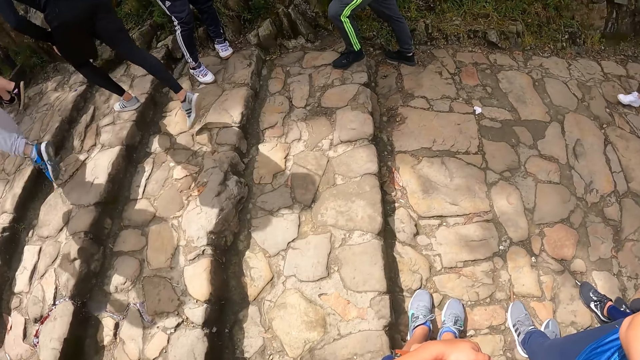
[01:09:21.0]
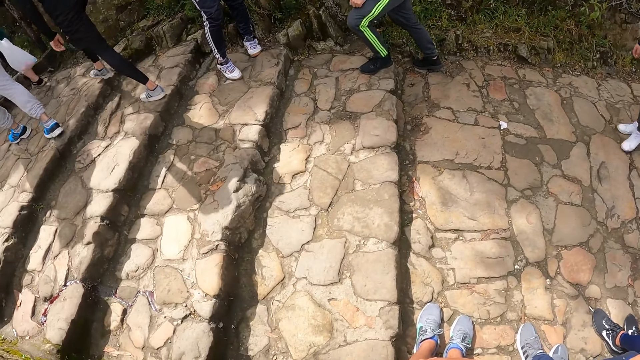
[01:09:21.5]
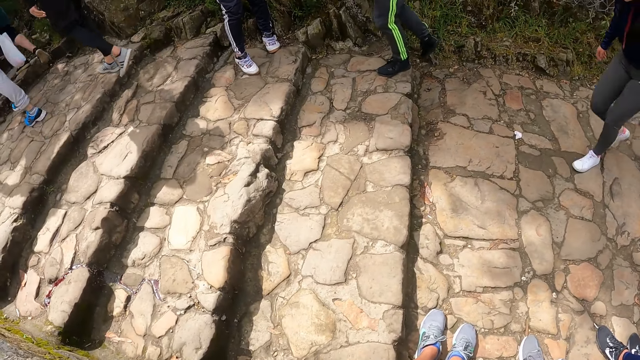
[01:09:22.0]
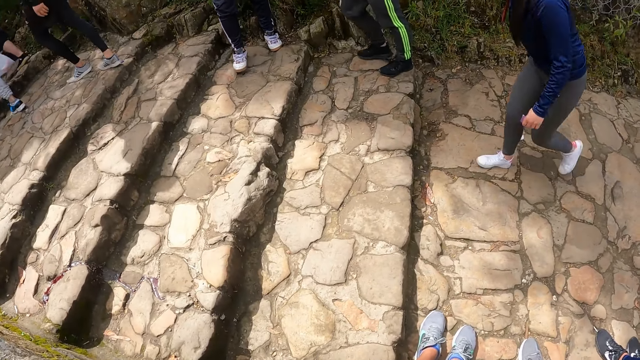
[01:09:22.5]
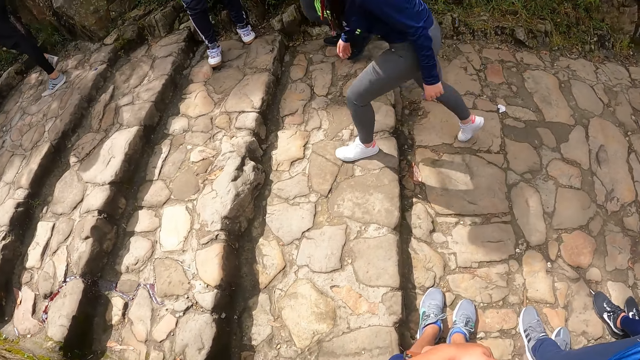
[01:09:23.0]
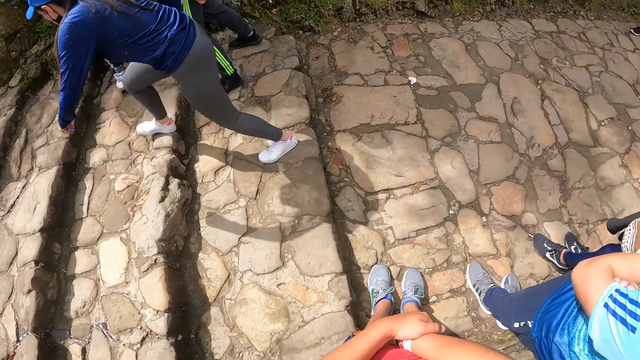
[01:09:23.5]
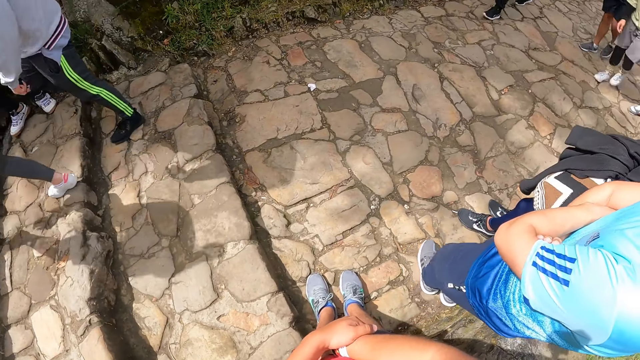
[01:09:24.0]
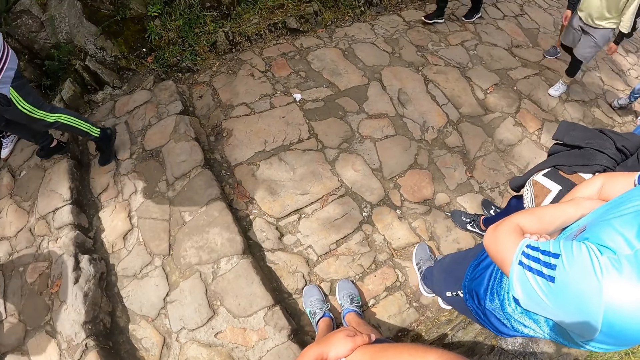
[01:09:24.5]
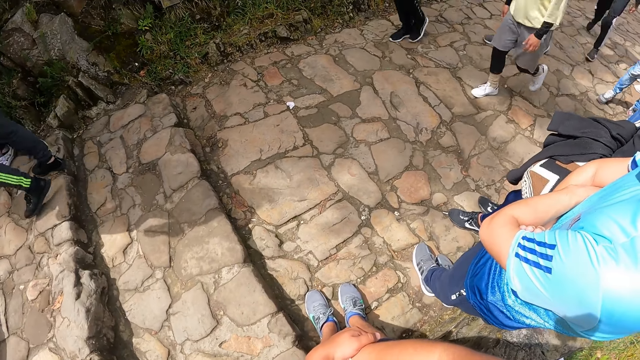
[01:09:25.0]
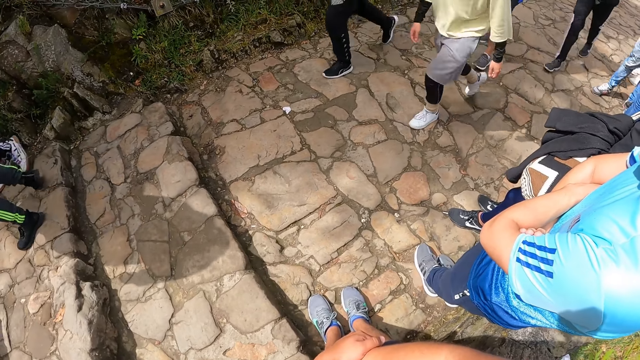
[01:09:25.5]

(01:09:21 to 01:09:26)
The camera wearer looks around.

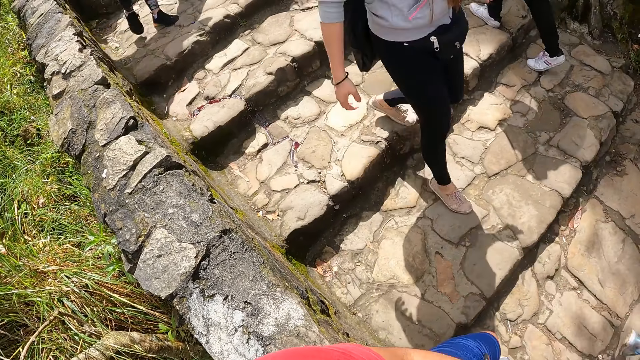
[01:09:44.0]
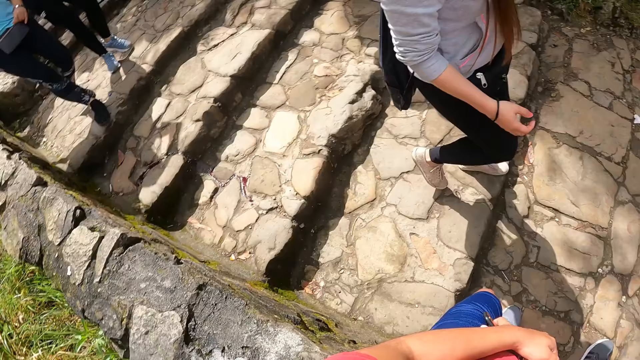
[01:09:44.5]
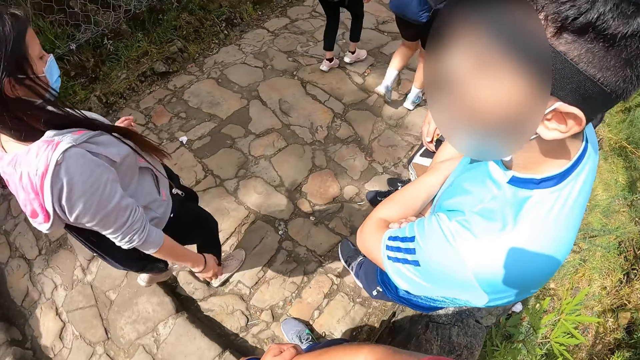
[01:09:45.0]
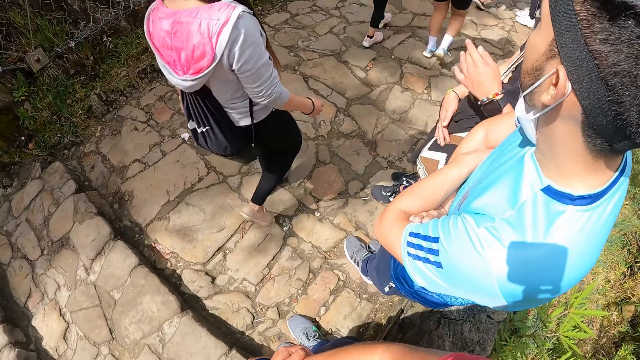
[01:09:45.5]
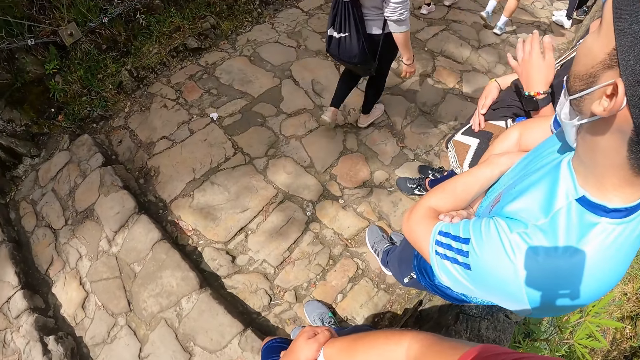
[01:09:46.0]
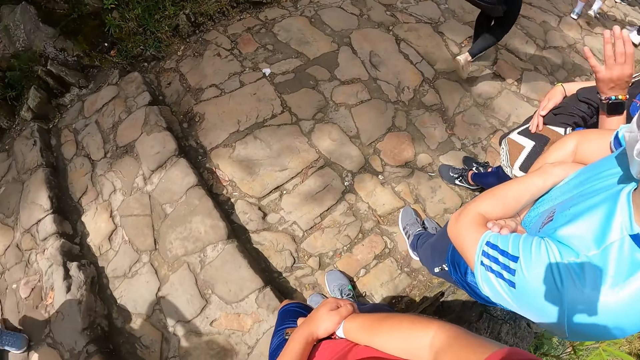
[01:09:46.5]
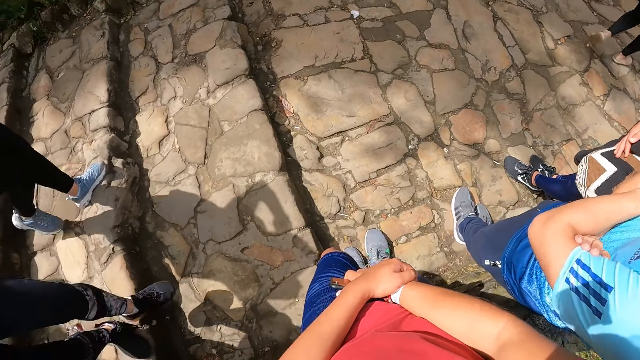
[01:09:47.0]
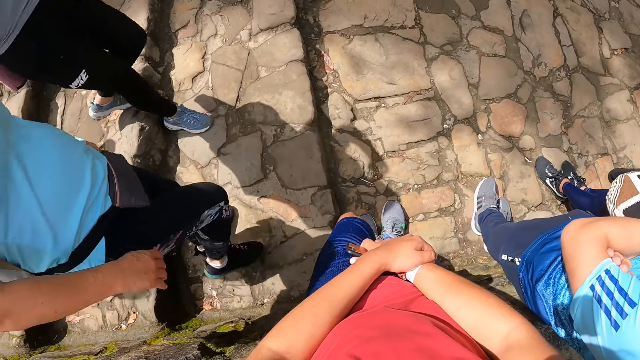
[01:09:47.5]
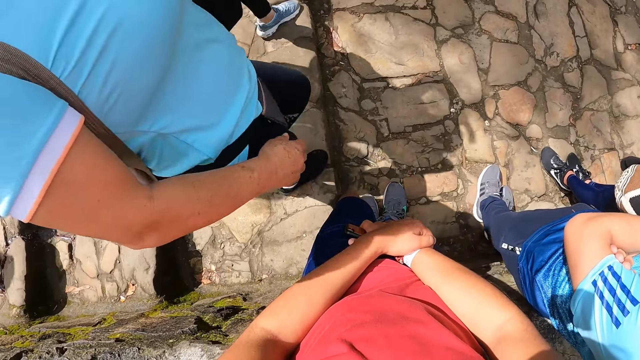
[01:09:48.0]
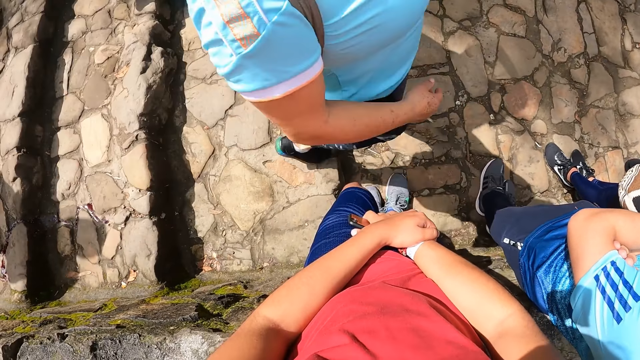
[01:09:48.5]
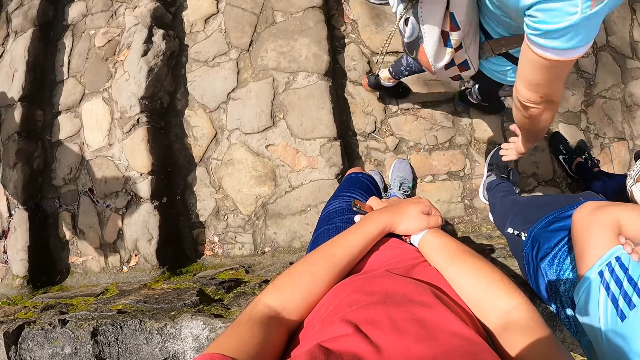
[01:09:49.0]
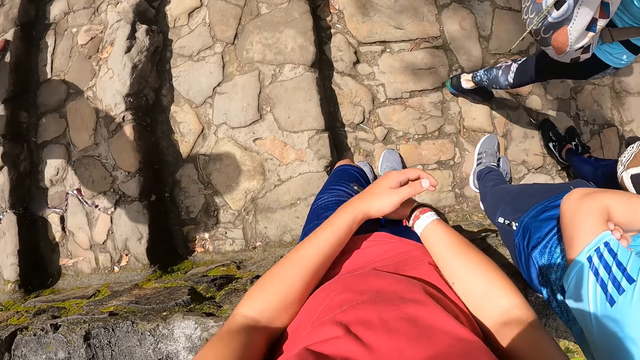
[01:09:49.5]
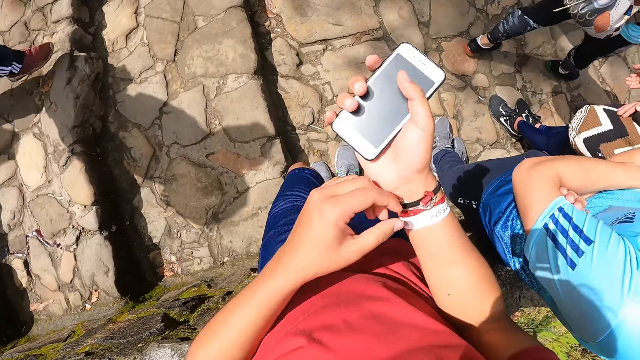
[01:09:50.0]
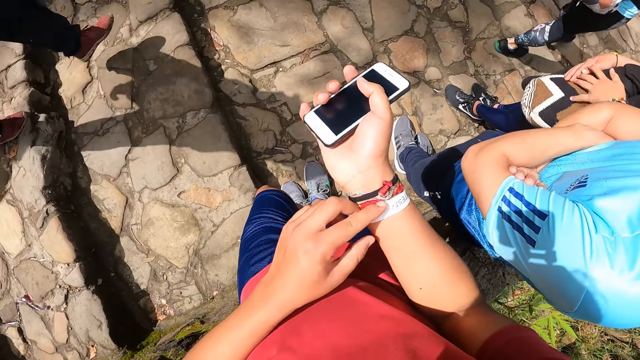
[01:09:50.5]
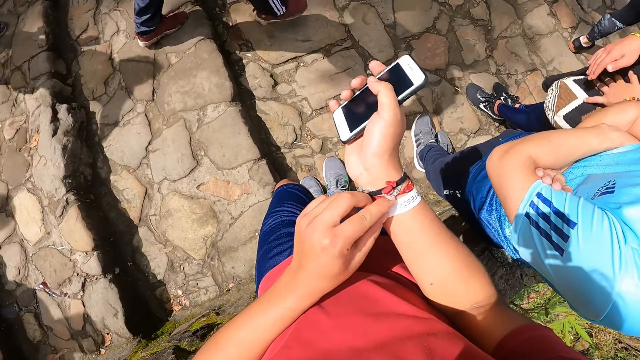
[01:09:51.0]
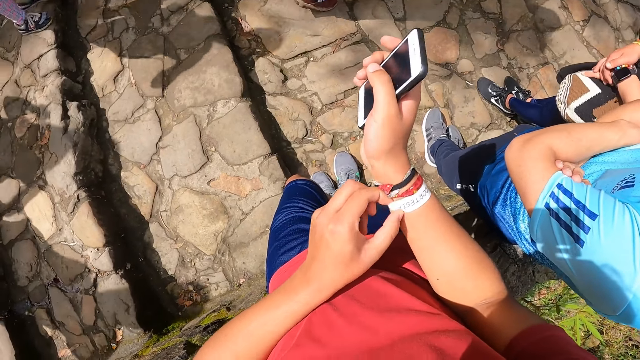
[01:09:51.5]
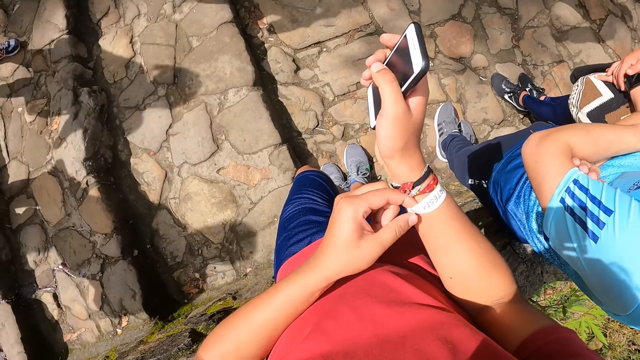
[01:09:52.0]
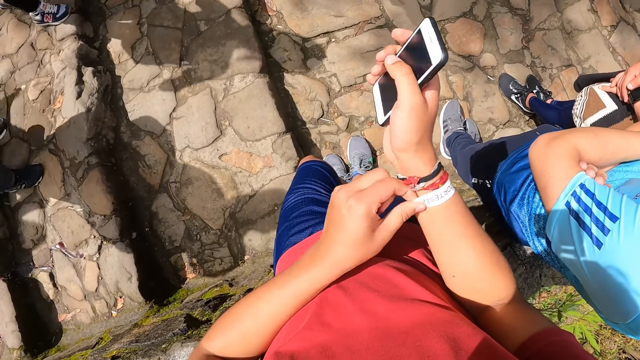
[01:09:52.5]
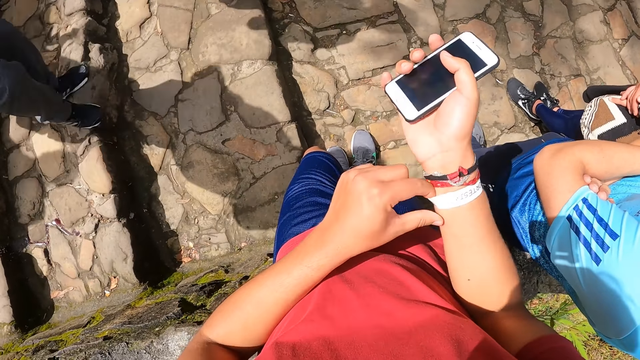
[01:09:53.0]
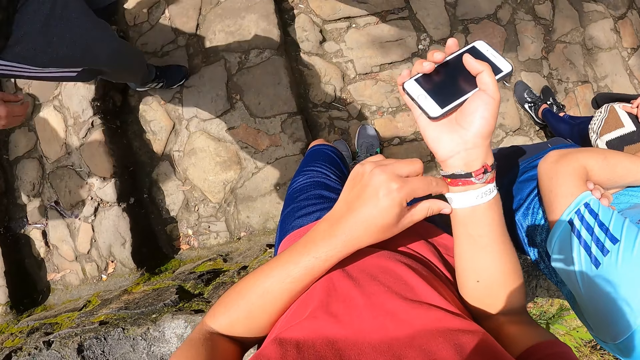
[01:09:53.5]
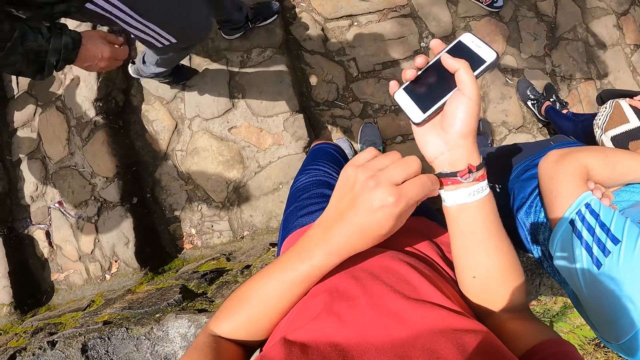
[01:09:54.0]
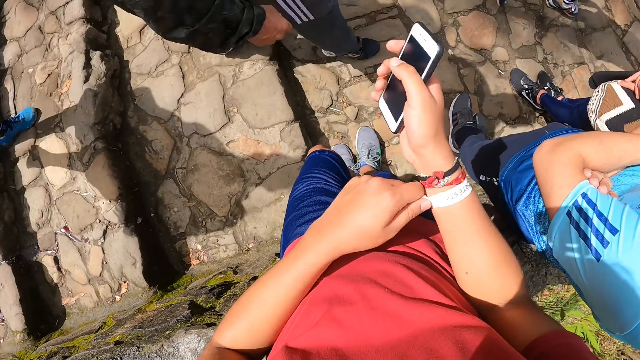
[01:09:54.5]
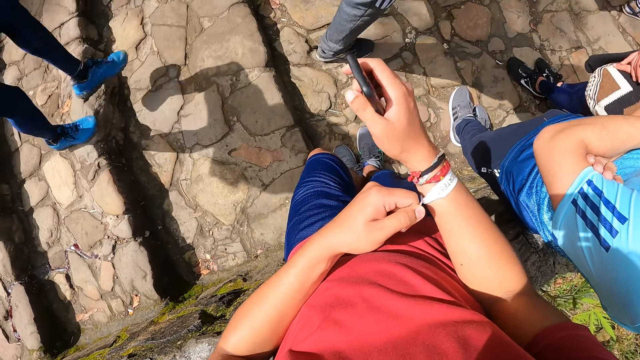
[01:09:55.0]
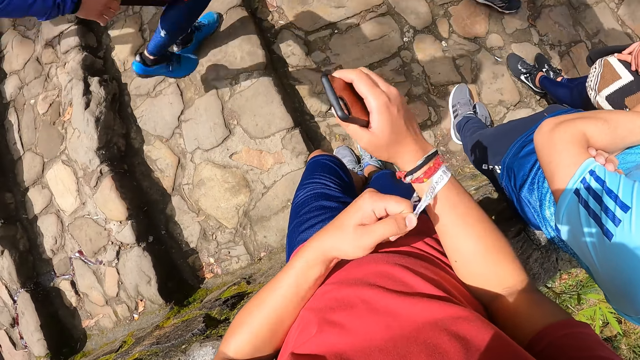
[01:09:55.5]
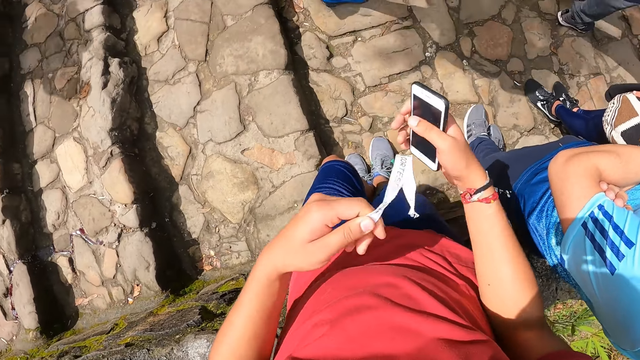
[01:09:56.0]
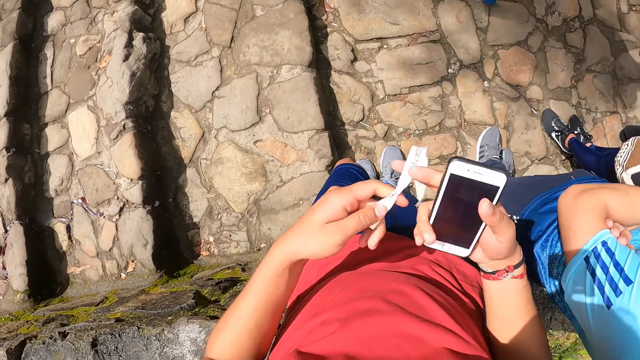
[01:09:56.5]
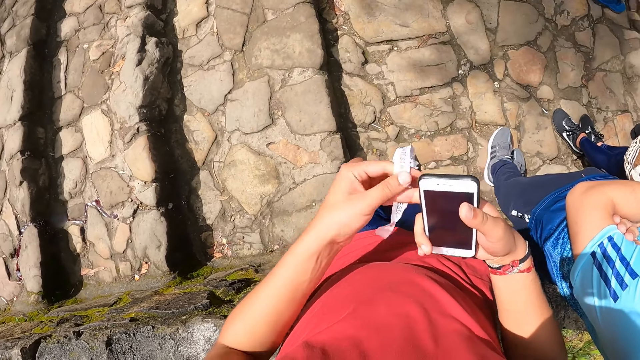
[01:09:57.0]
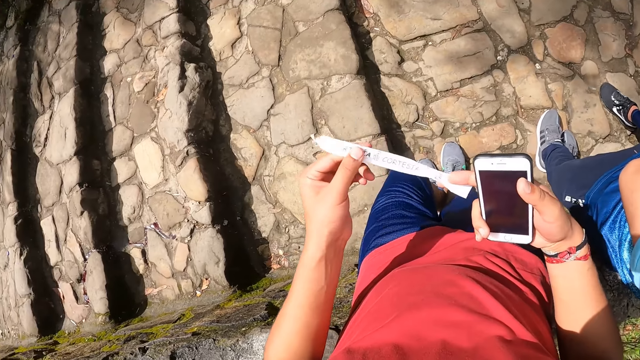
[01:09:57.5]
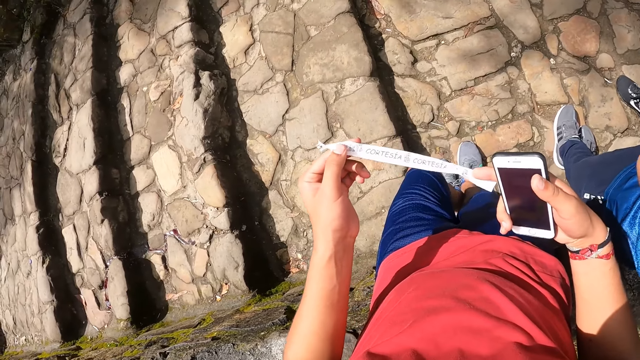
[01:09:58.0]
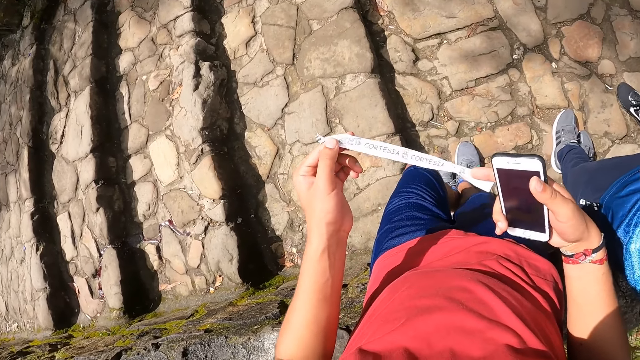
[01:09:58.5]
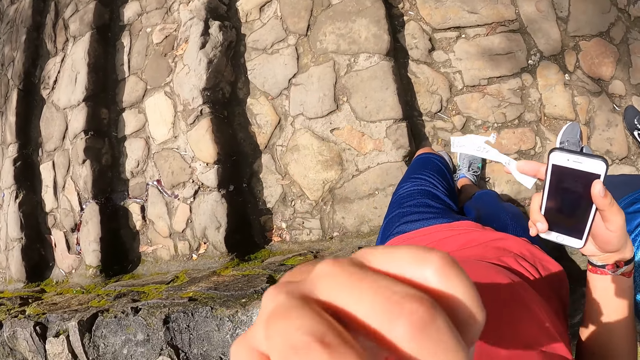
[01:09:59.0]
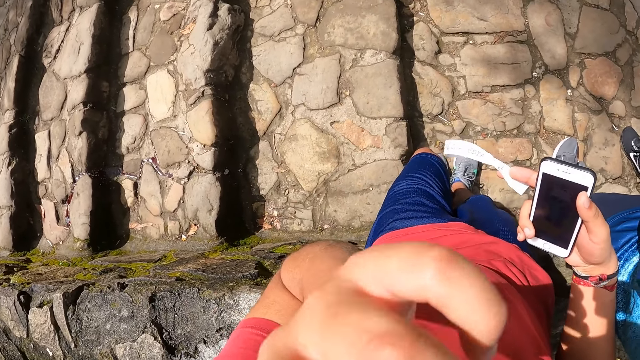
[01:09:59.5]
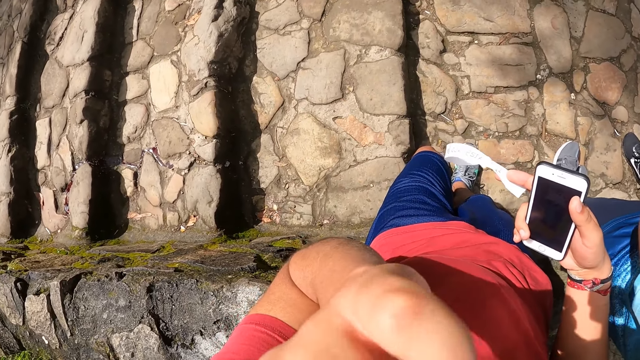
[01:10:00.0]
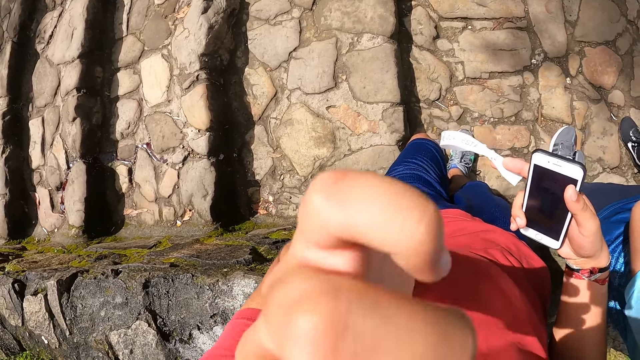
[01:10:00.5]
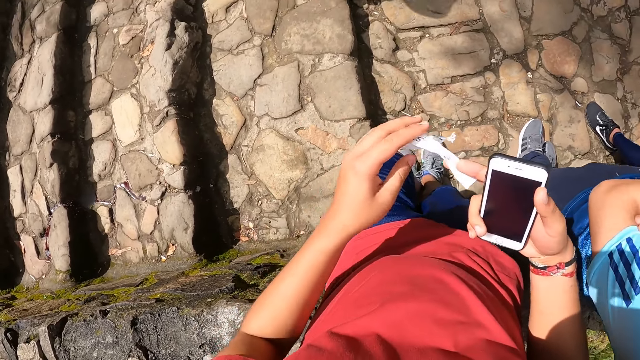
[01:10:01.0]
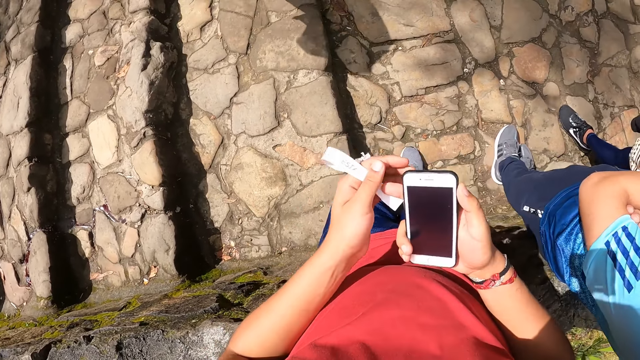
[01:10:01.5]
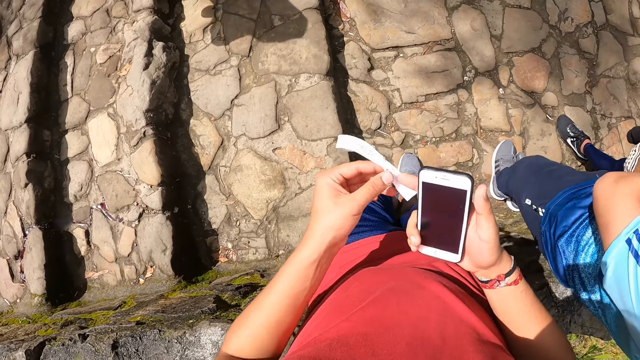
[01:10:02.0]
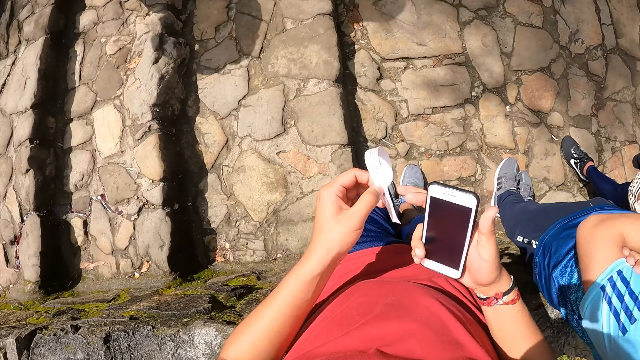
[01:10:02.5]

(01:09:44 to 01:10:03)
A man interacts with another man and the camera wearer. The camera wearer looks at the bracelet. He removes a hand band from his wrist with his left hand. He tears the bracelet. He looks at the bracelet. He touches his face with his left hand. He lifts his hand.
